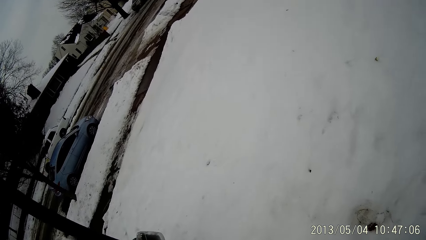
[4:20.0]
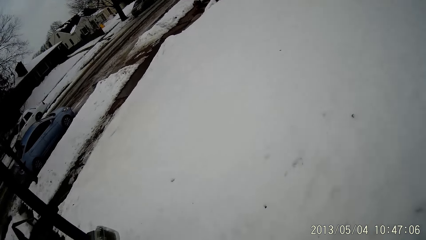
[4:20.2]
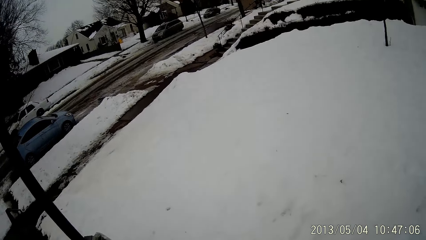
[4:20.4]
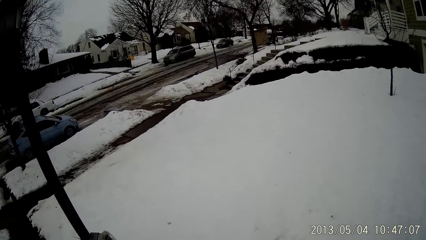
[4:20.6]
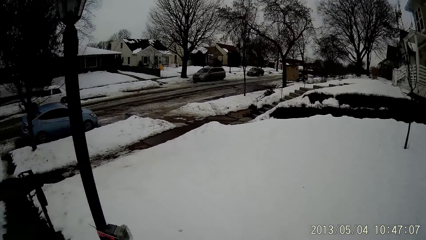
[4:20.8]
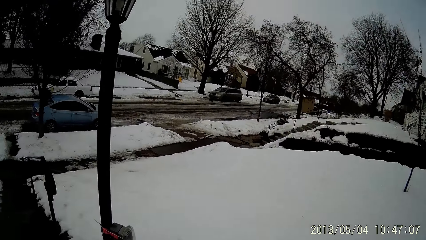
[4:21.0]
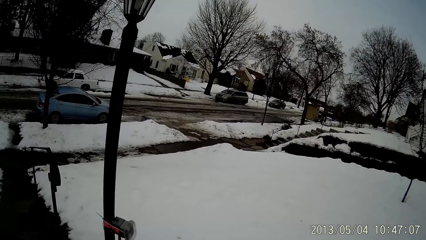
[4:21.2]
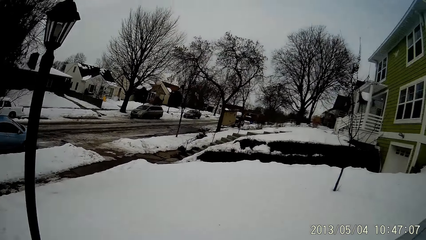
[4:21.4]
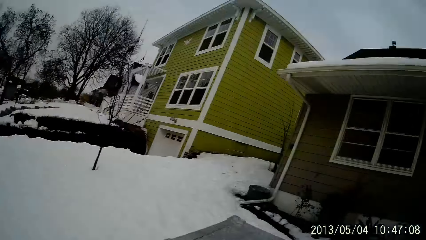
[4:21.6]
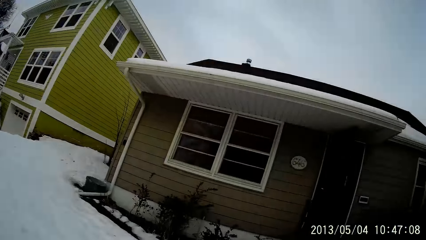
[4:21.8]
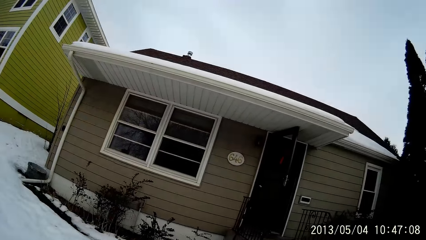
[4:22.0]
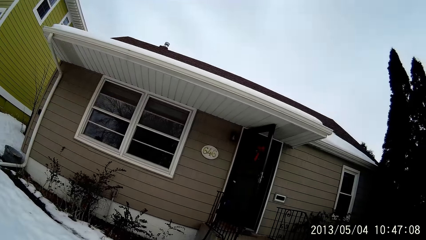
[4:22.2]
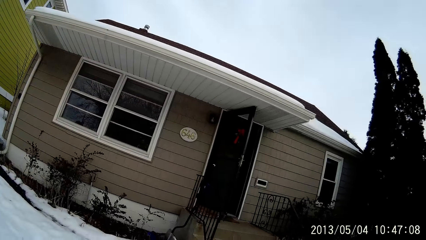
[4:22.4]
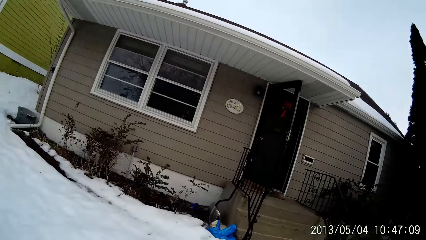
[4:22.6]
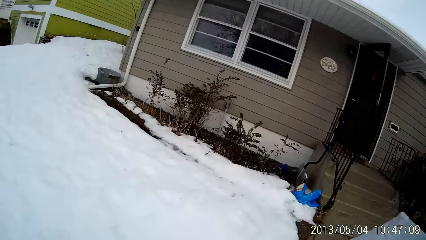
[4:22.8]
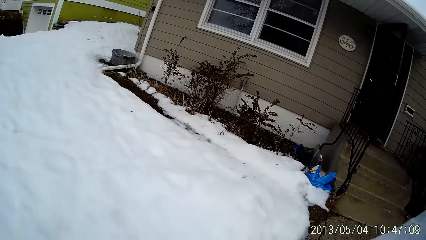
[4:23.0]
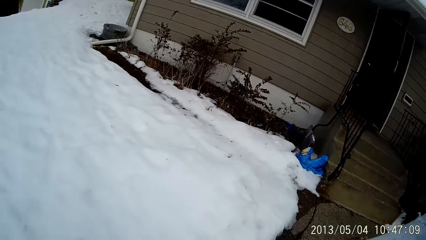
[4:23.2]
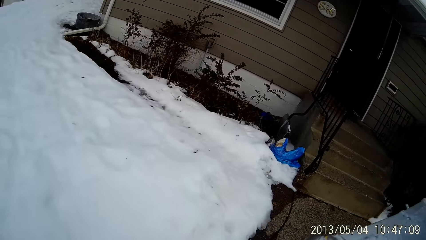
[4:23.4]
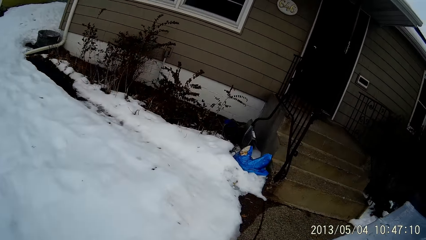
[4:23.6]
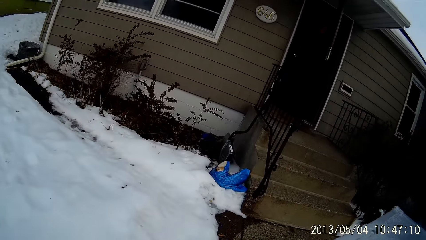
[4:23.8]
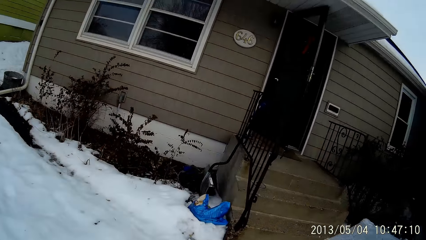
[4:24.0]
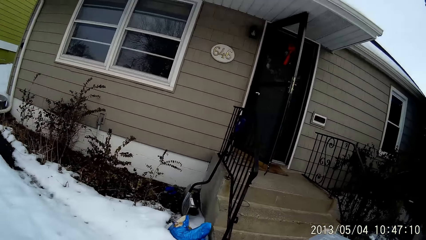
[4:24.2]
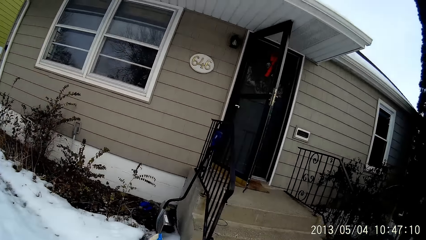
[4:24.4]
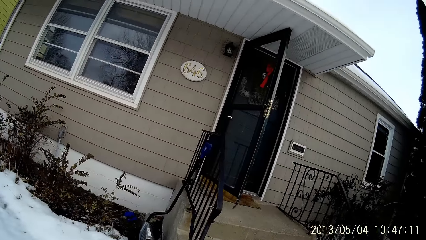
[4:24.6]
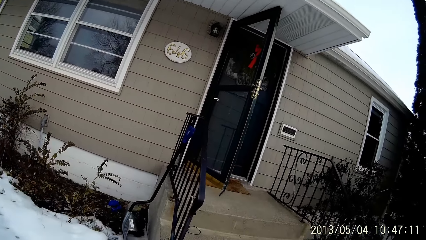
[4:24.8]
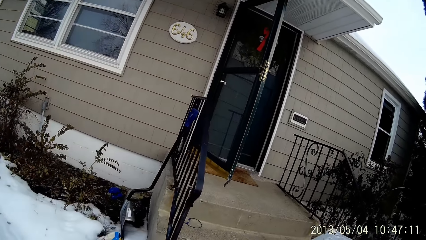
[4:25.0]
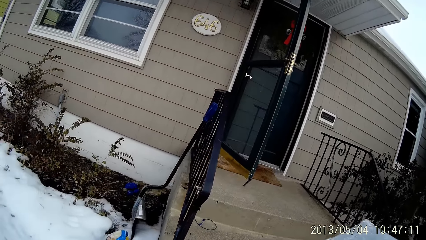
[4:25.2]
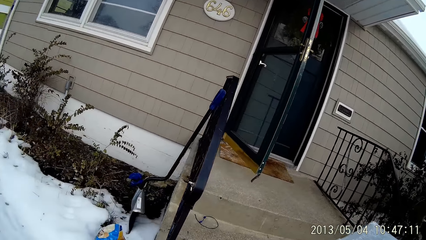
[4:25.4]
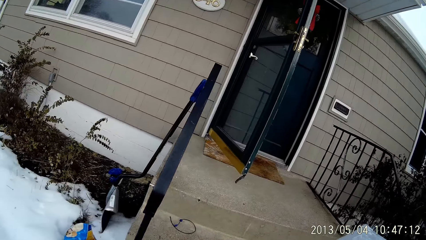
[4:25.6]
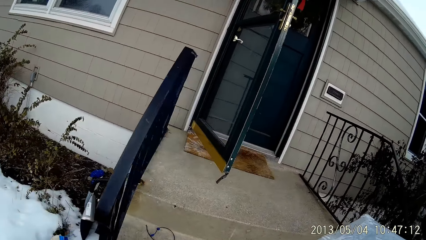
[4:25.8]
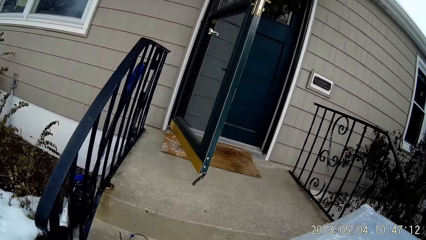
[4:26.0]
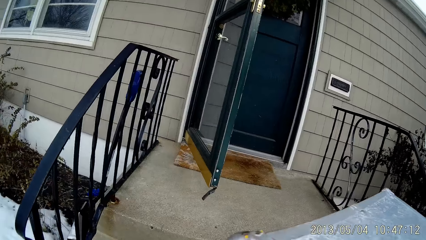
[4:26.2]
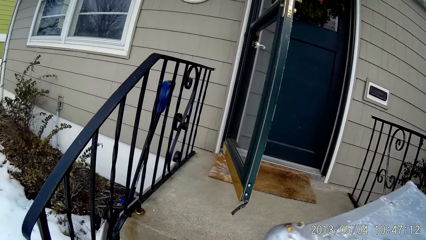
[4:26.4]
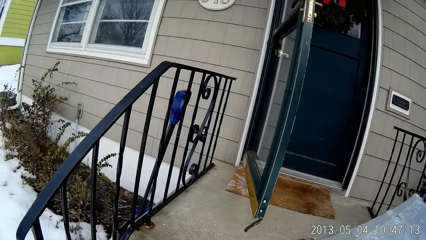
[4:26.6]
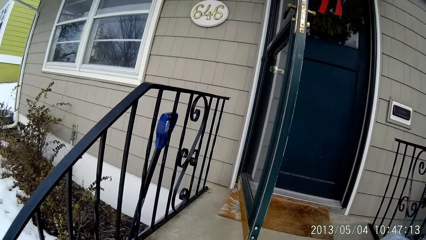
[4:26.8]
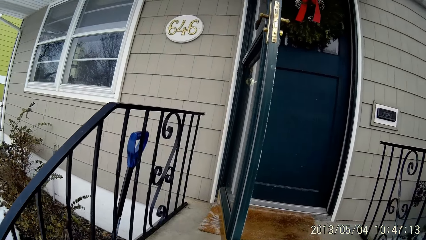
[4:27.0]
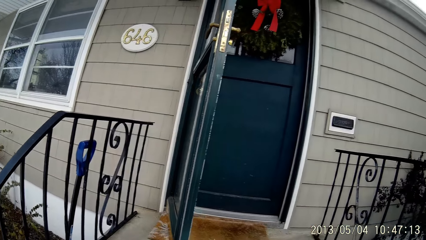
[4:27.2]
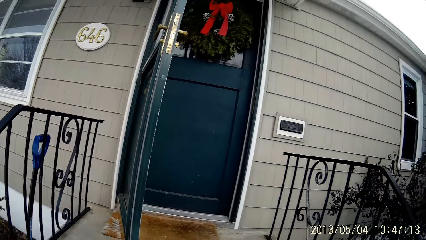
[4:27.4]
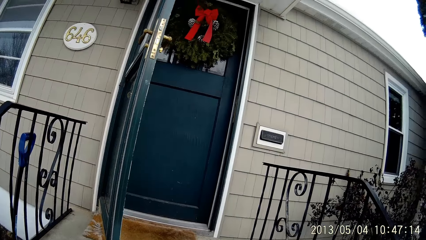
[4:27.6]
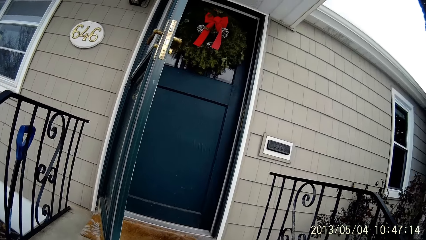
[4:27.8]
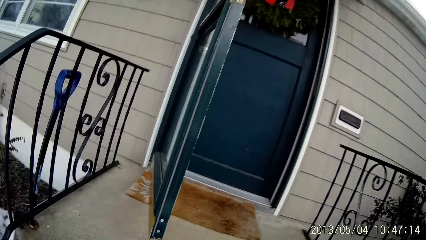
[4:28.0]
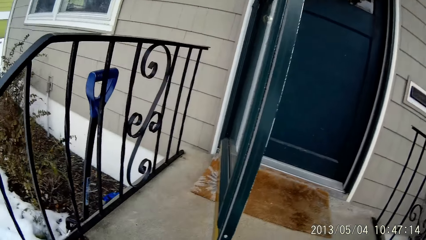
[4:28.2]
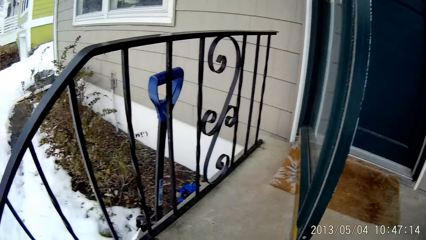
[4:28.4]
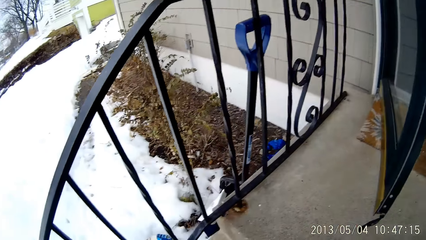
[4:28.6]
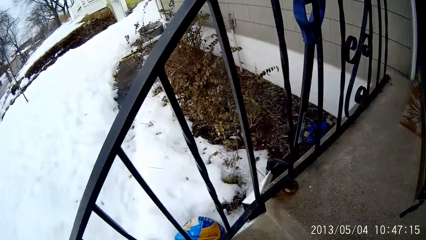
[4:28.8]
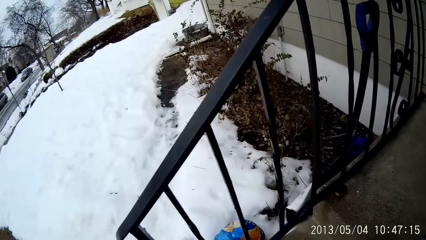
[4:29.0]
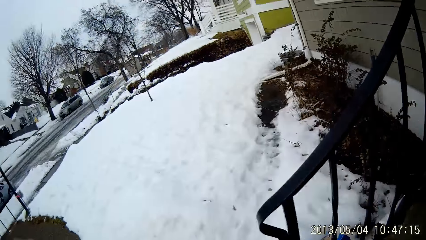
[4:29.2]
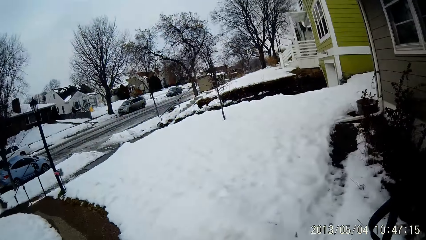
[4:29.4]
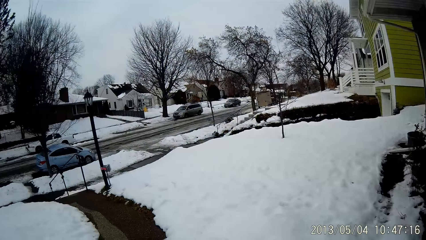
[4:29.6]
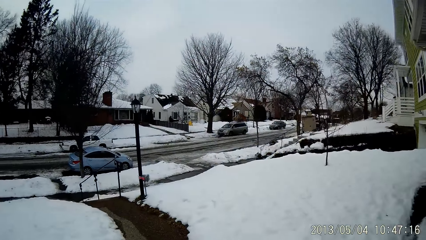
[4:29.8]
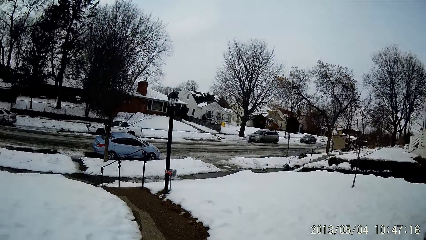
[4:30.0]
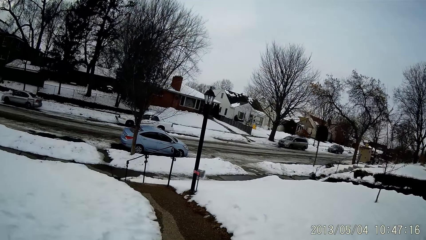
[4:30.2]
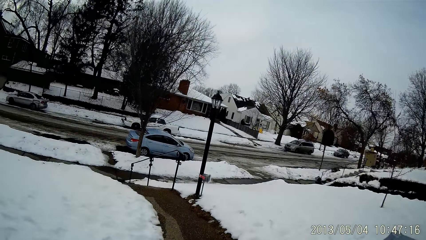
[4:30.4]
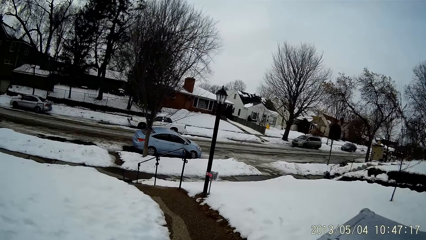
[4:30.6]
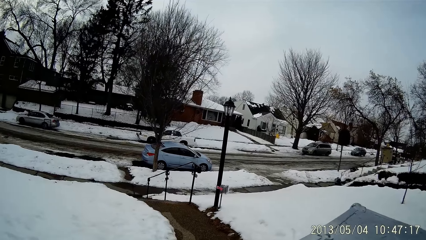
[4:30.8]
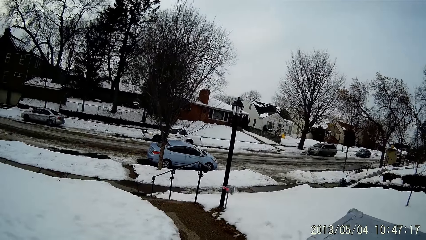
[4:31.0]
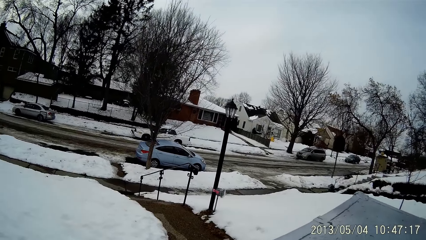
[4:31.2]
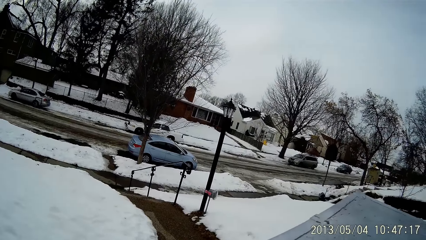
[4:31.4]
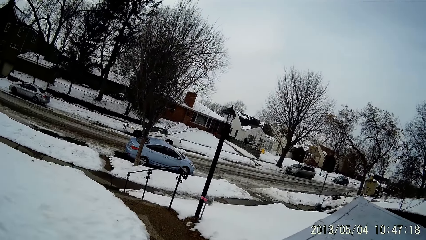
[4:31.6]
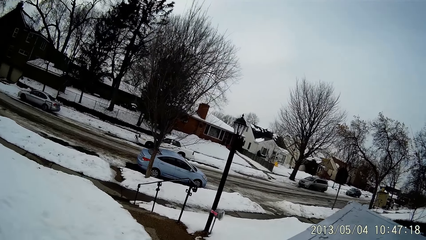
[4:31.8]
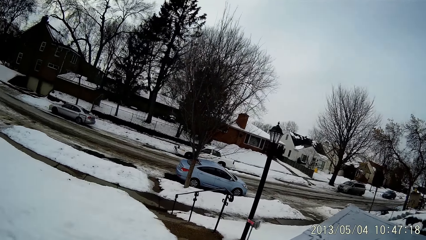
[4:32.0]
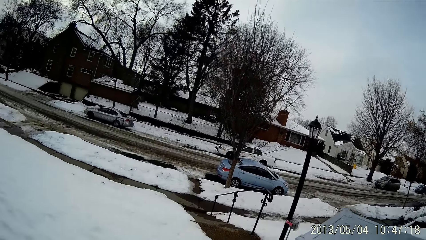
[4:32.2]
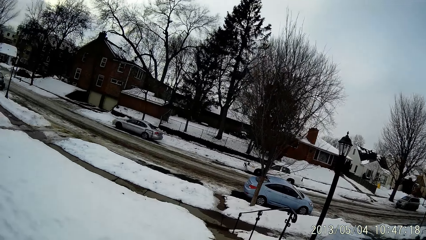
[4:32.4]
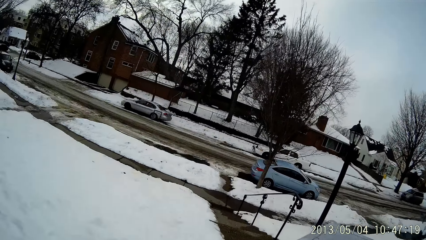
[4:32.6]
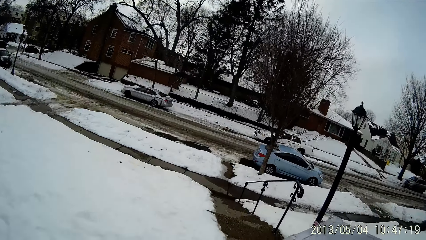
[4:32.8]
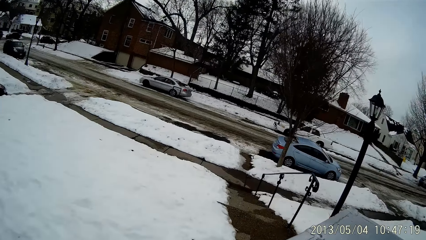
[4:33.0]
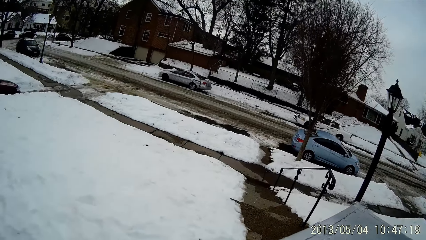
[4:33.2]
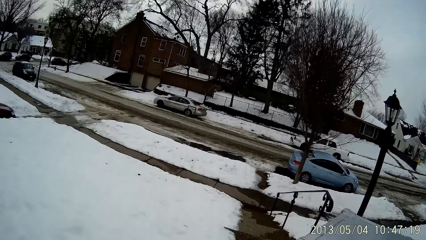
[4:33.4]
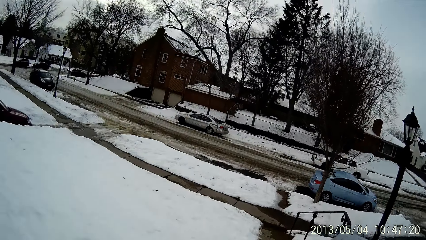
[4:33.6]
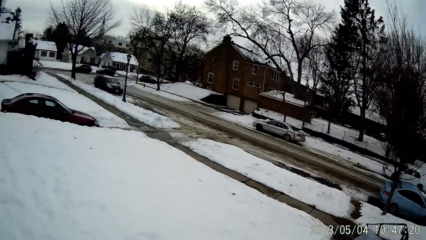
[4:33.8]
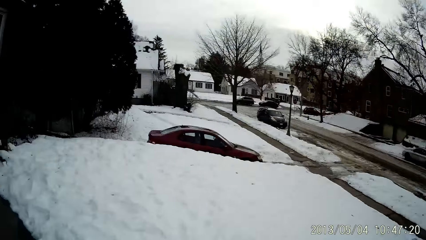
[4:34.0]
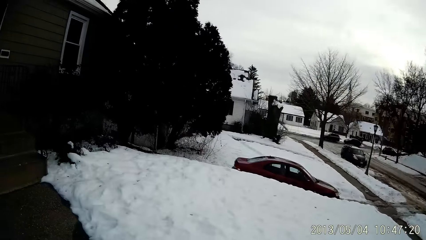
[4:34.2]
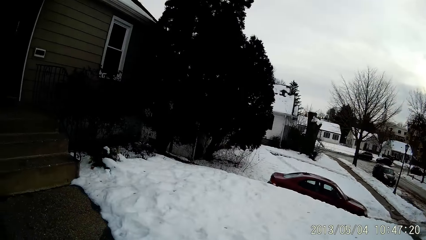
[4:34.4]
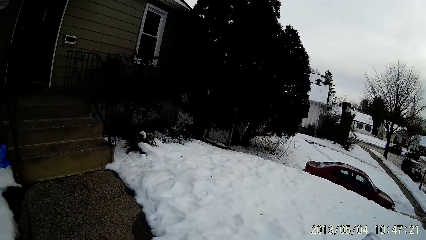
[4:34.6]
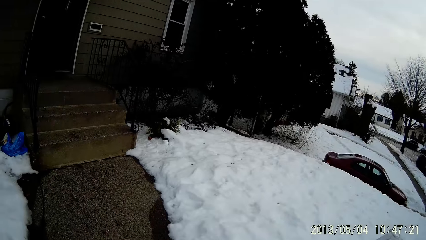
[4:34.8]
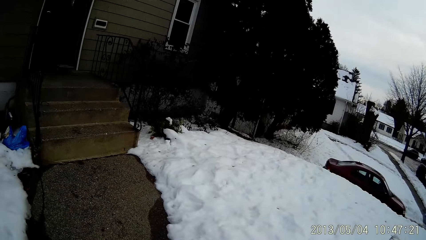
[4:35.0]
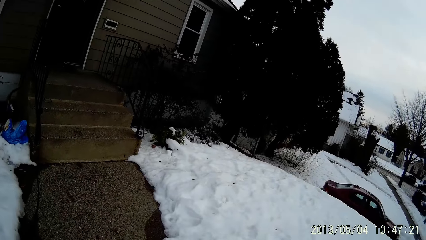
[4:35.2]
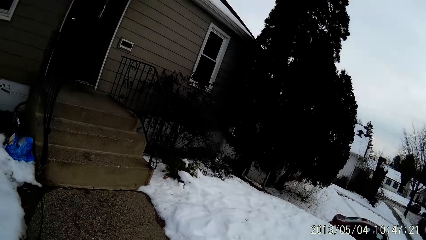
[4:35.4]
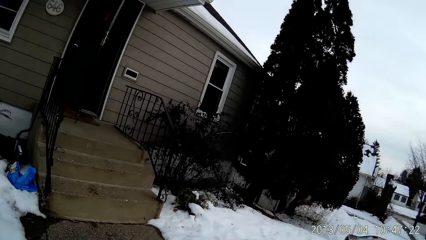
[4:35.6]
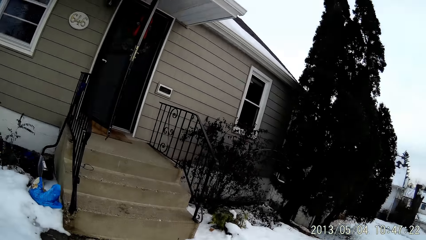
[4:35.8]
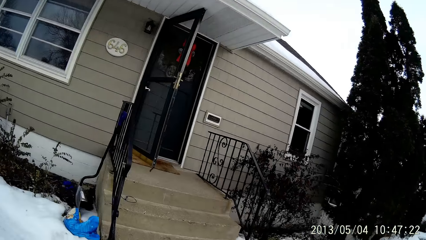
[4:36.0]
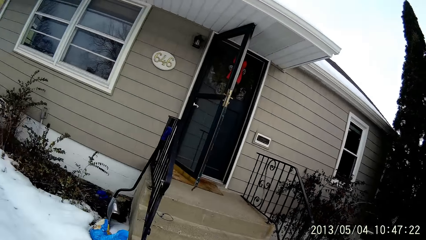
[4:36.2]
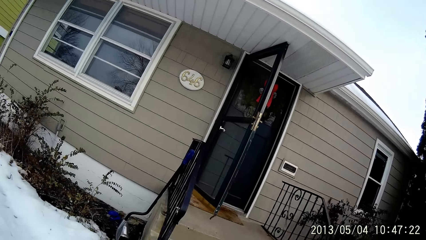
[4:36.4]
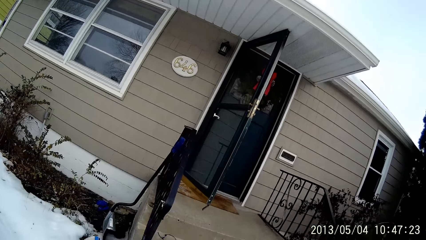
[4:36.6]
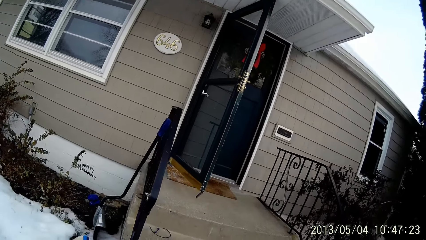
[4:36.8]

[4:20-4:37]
The camera wearer walks up the staircase. They look around. They move around with the box. They walk down the staircase.
